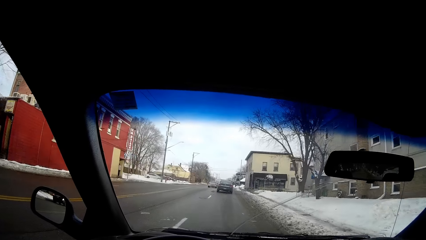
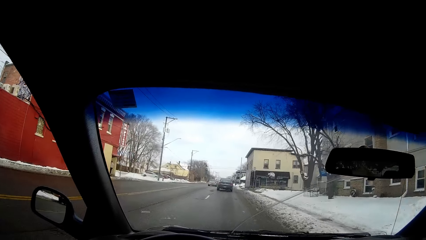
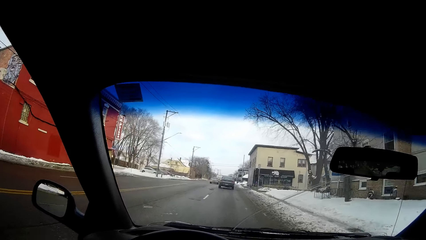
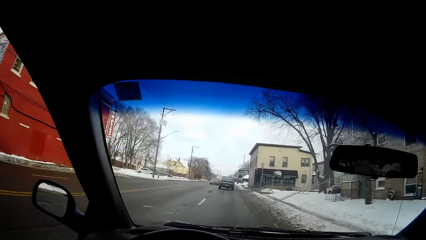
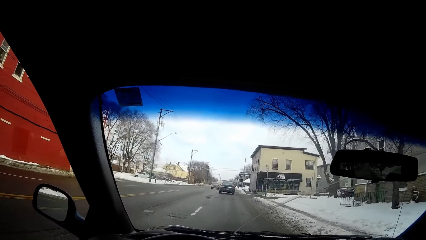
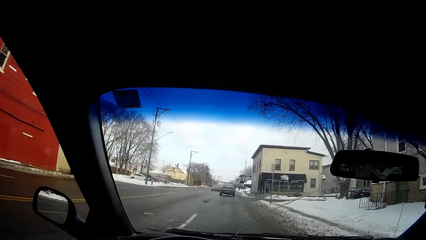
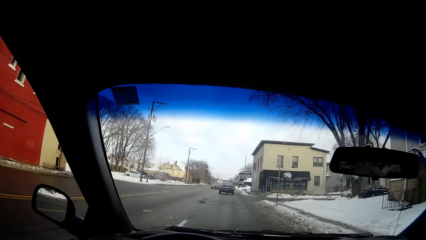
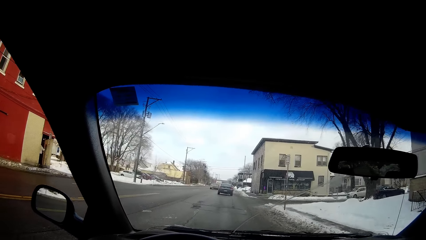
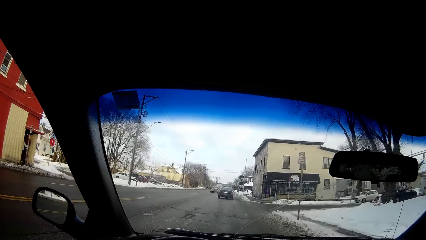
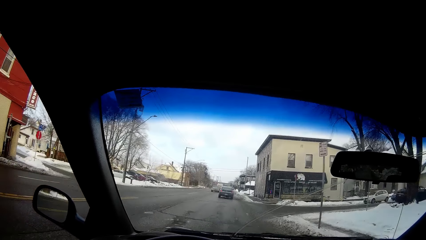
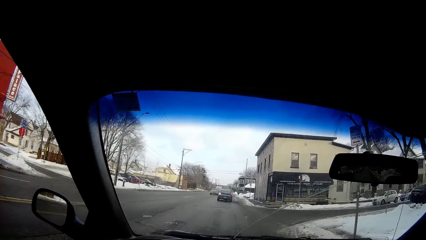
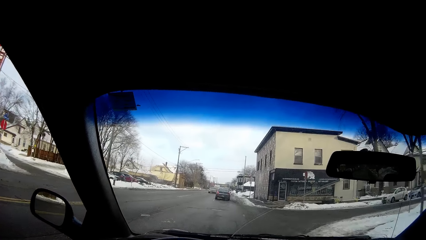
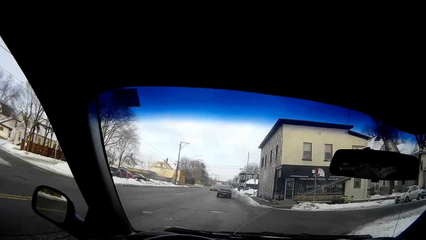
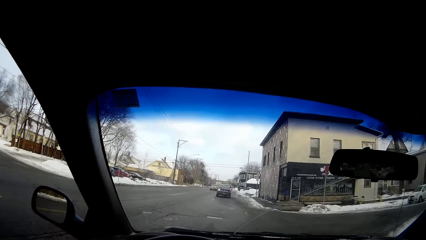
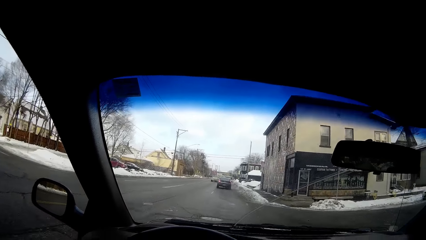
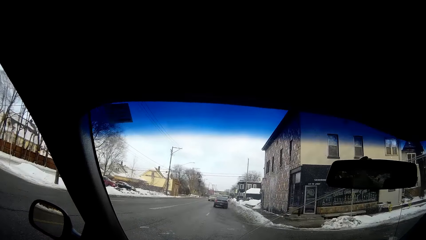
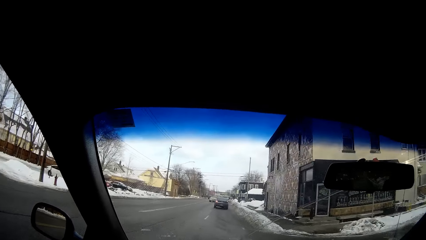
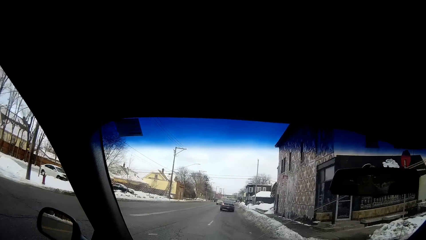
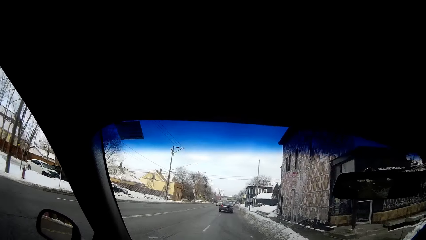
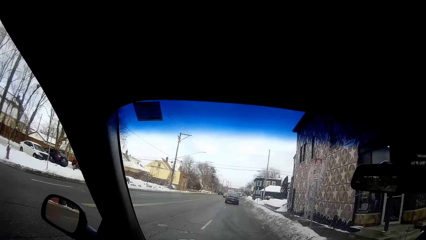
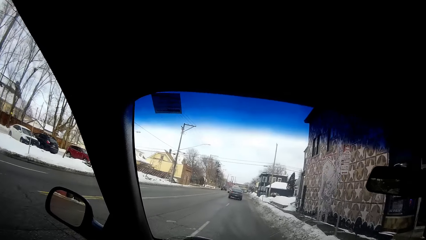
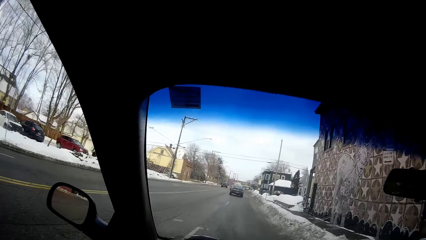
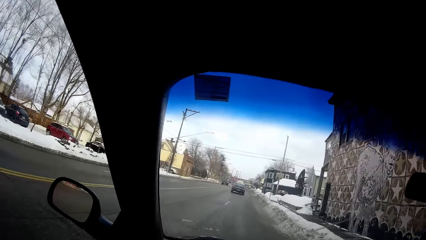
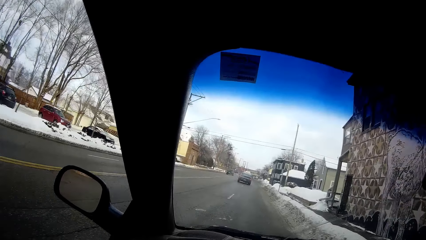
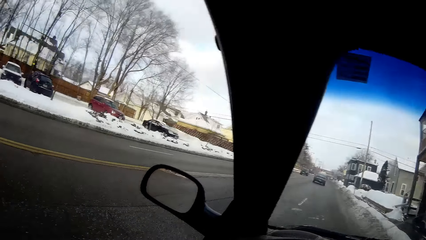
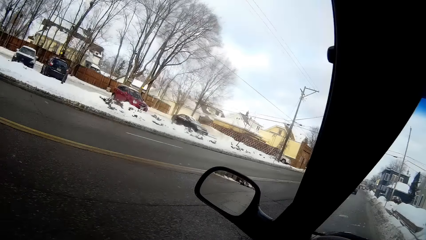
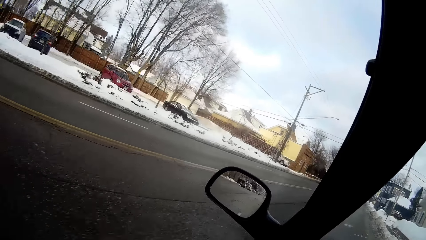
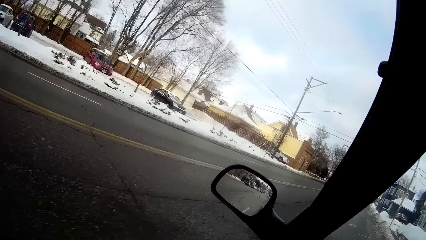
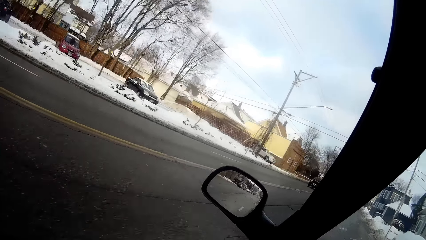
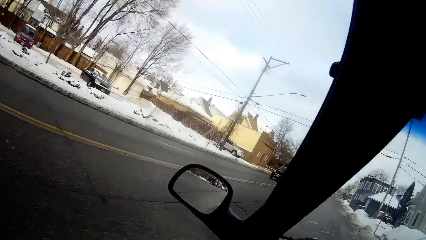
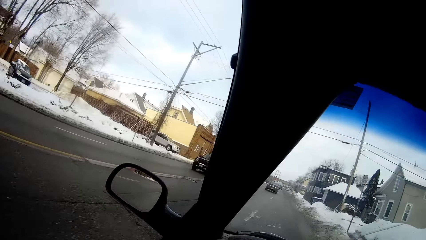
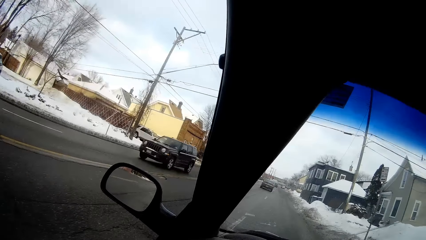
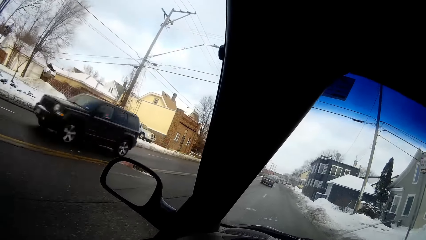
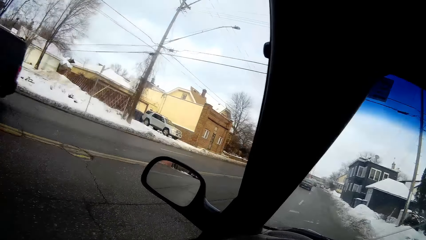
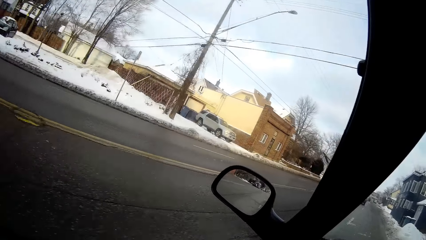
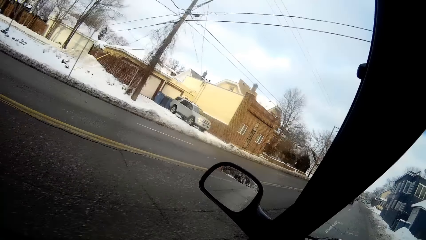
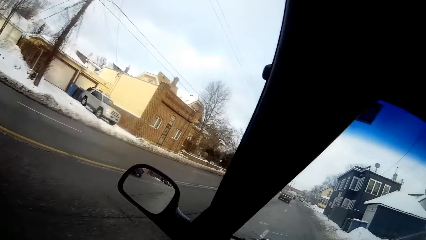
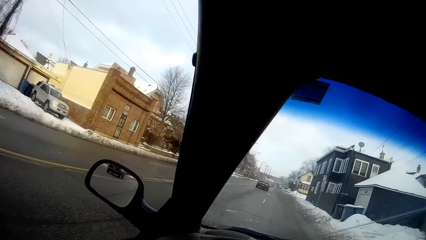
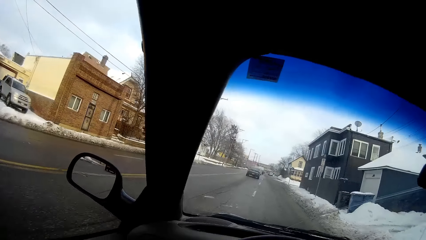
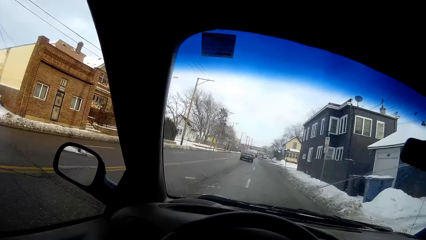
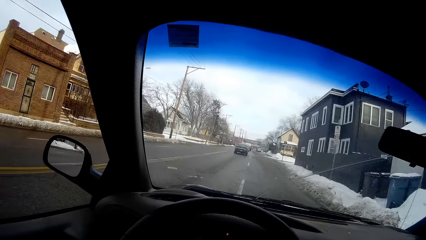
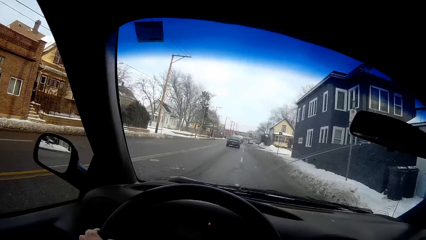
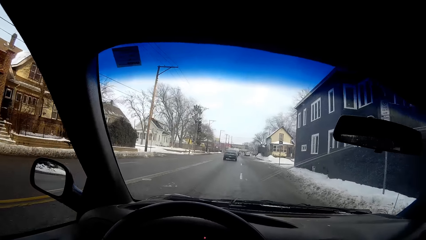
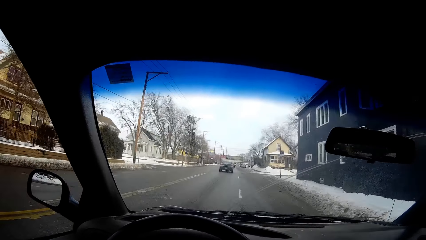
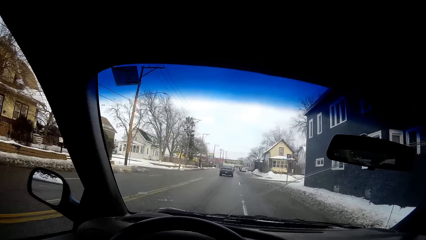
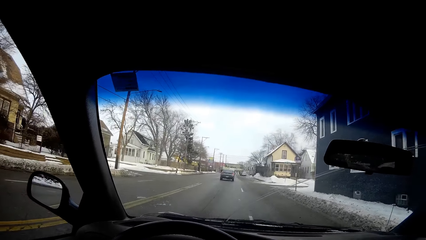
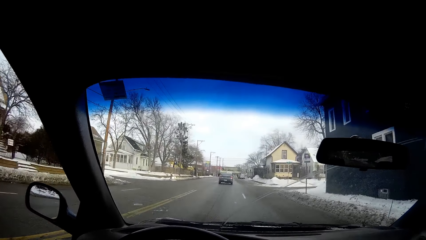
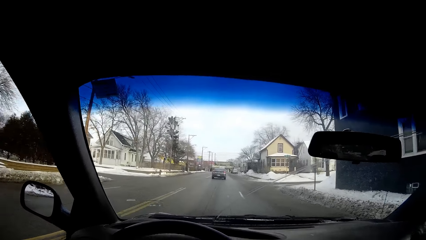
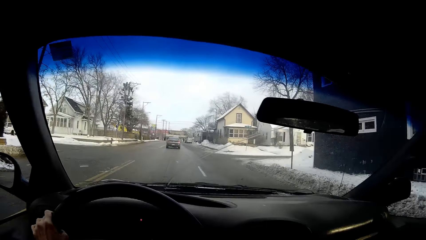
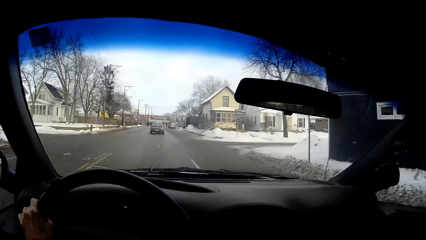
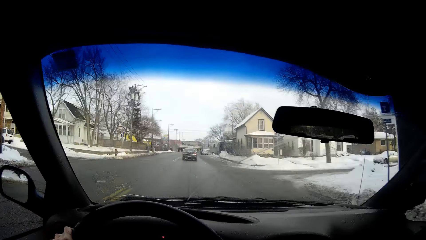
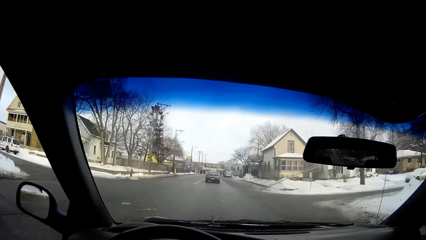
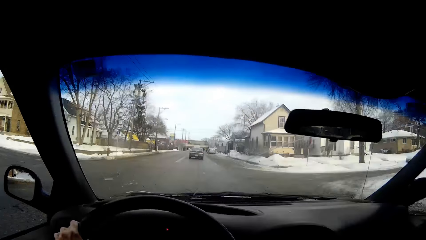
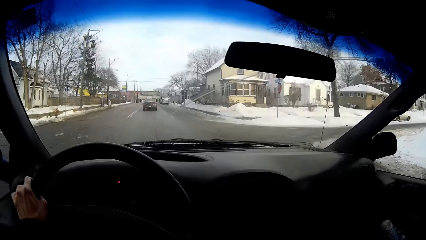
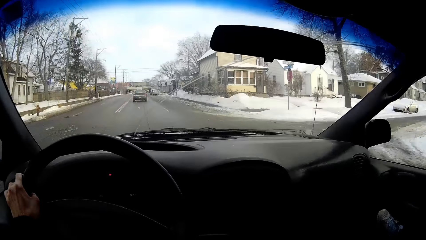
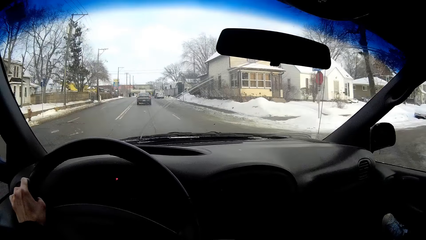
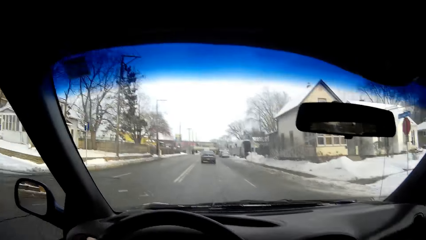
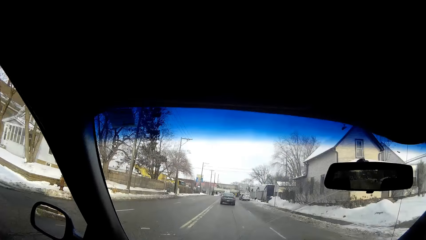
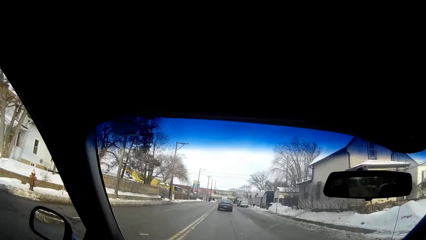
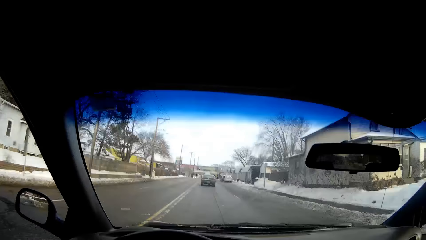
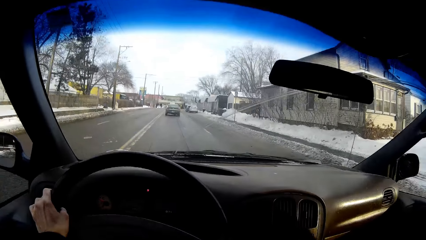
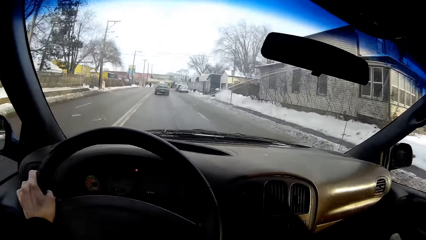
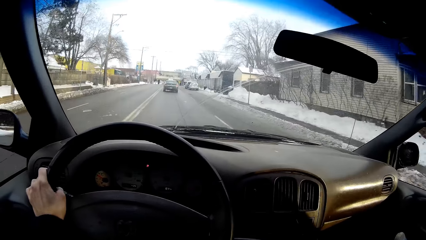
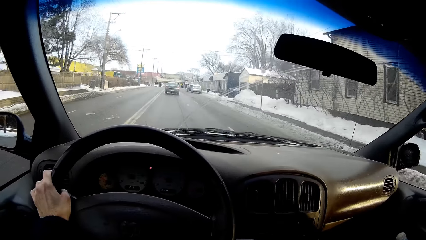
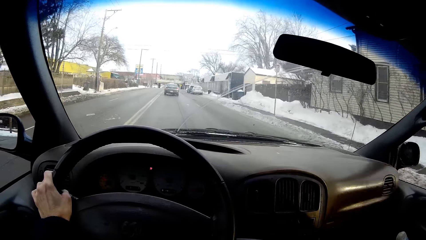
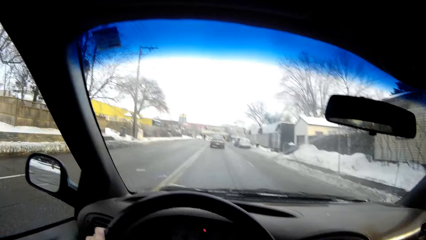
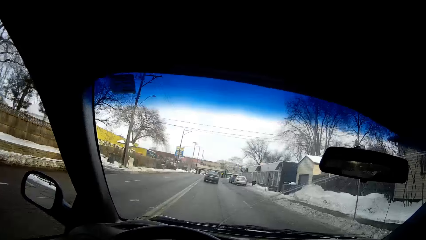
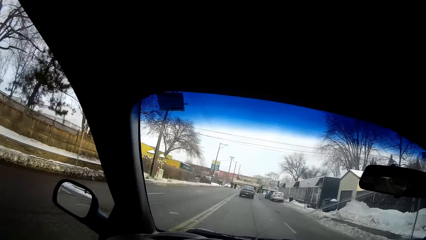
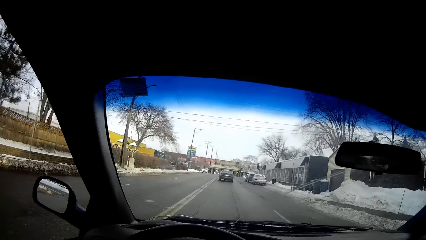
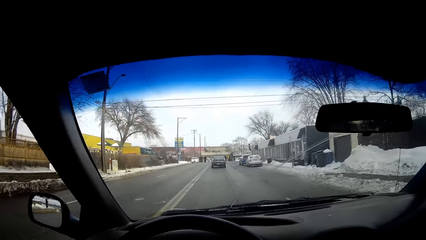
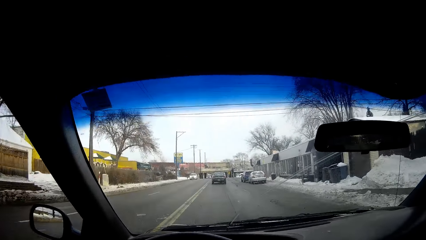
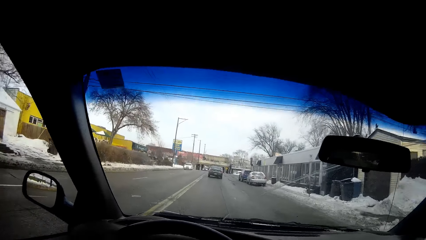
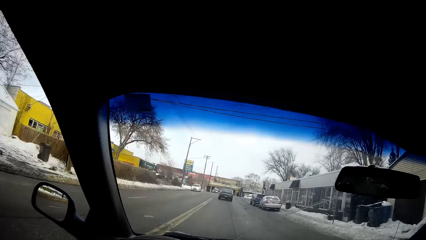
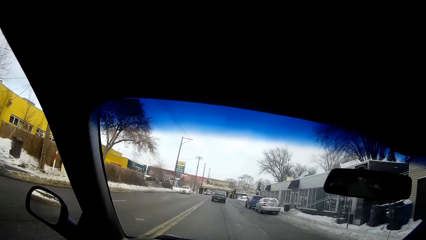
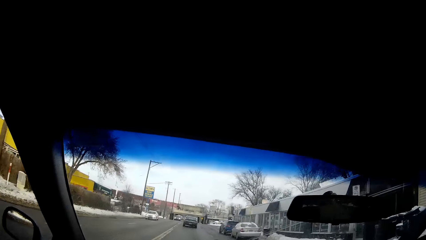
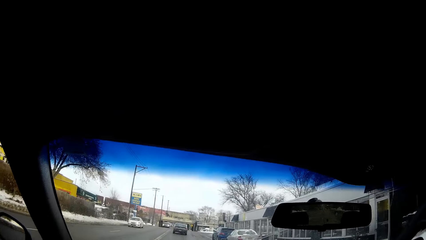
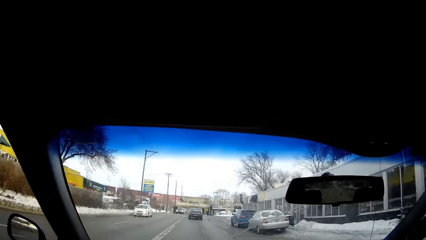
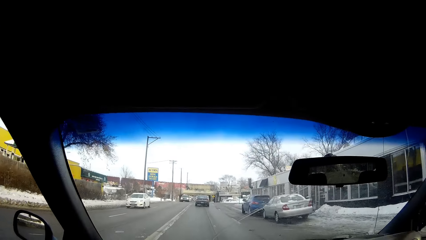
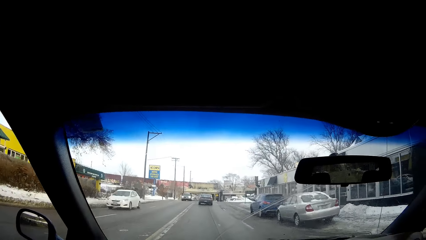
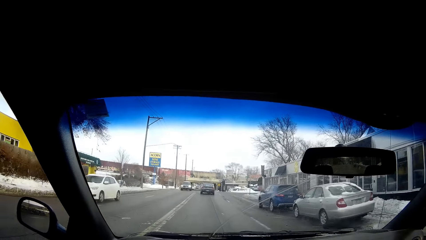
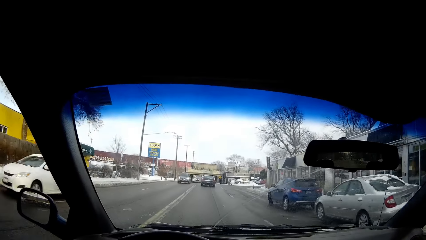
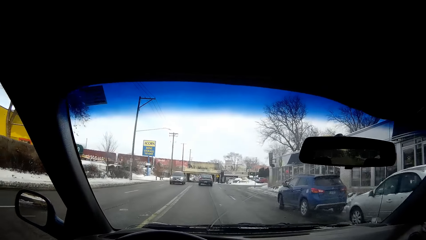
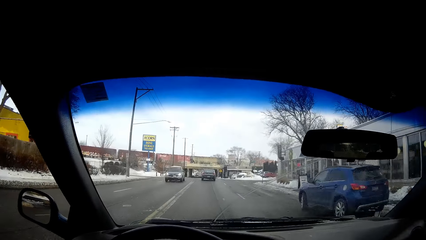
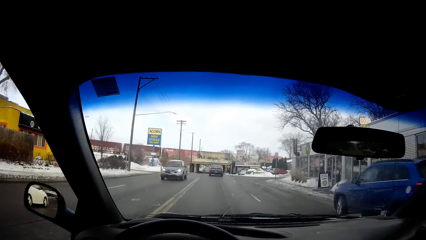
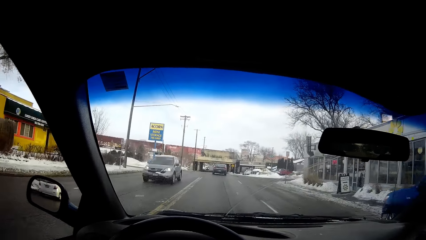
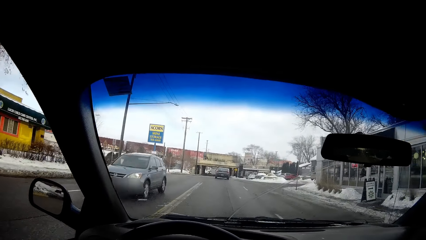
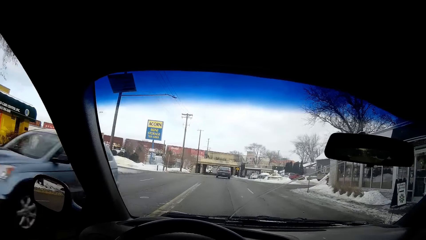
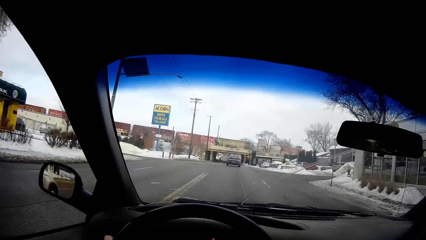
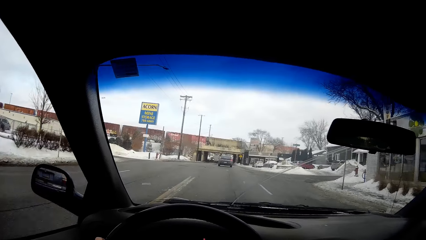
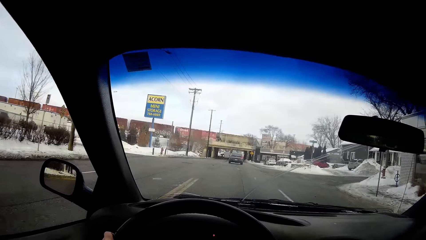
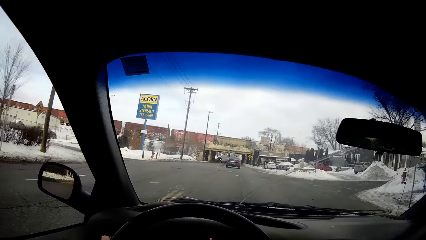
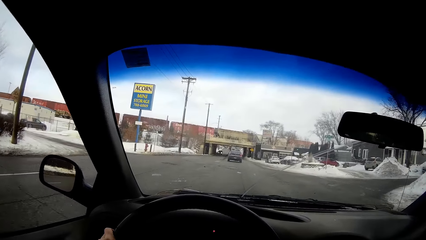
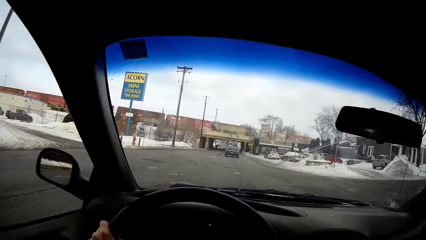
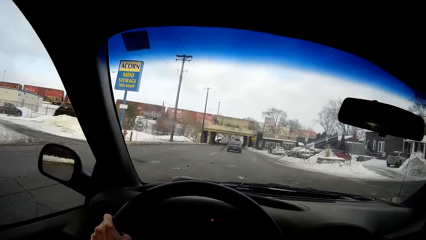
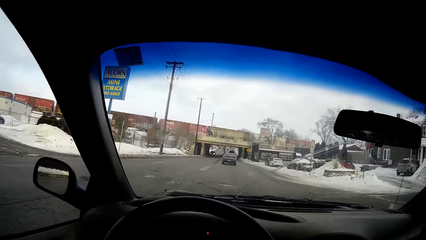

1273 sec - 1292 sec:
A black vehicle drives by the camera wearer. A white vehicle drives by the camera wearer. A blue vehicle drives by the camera wearer.
